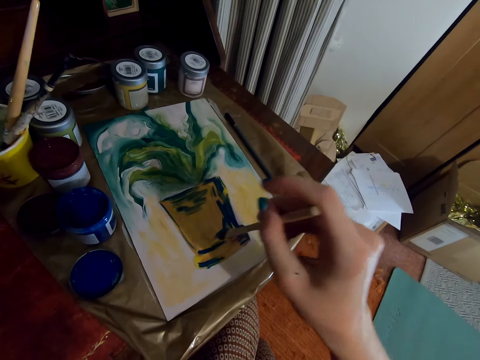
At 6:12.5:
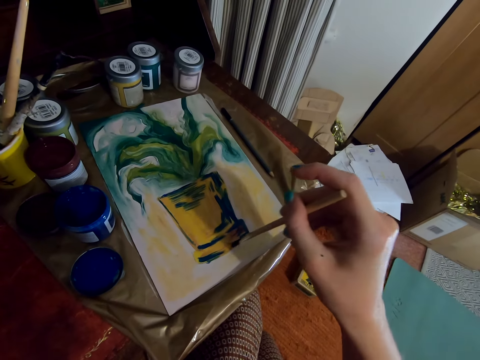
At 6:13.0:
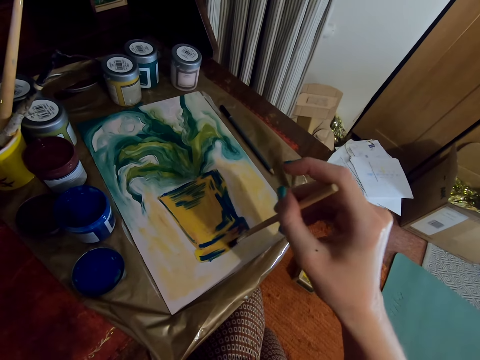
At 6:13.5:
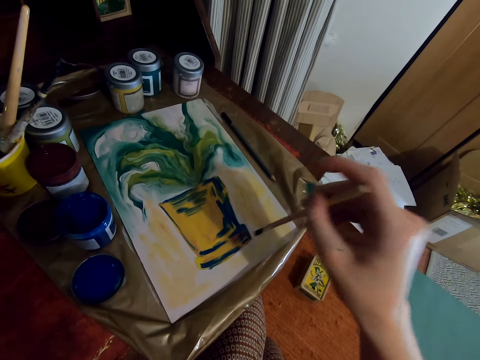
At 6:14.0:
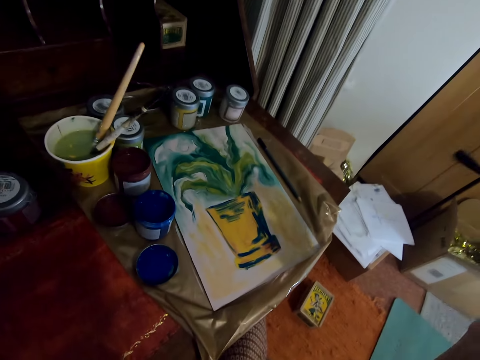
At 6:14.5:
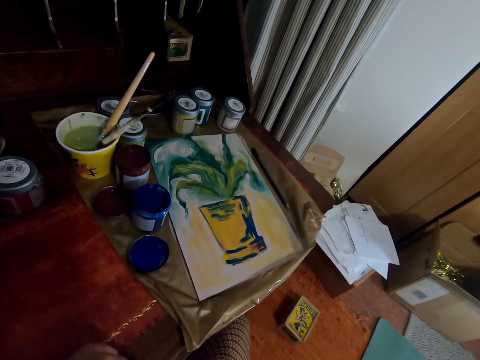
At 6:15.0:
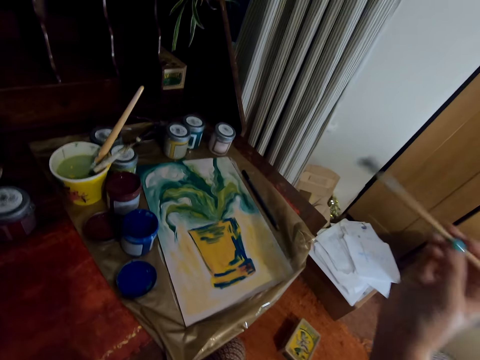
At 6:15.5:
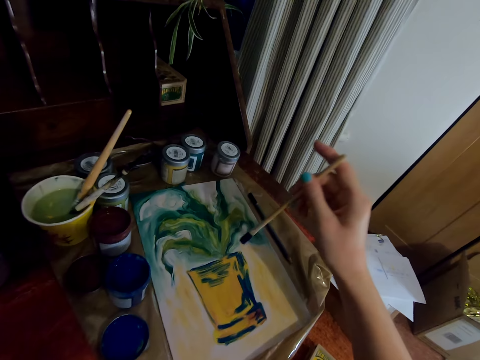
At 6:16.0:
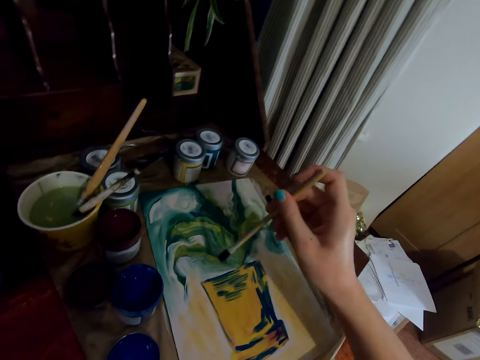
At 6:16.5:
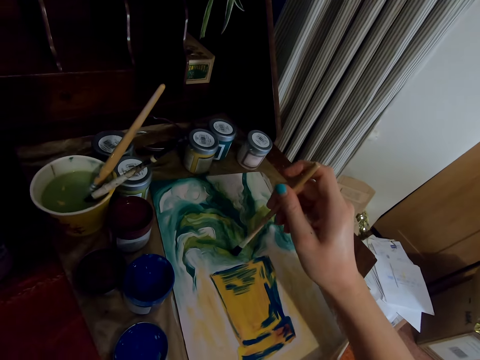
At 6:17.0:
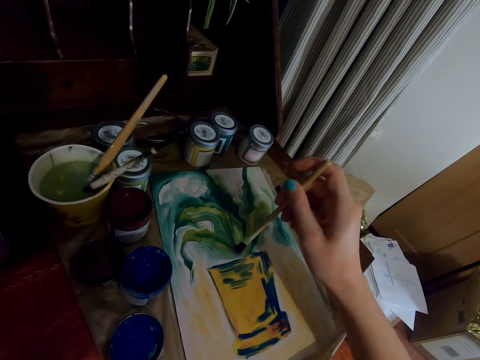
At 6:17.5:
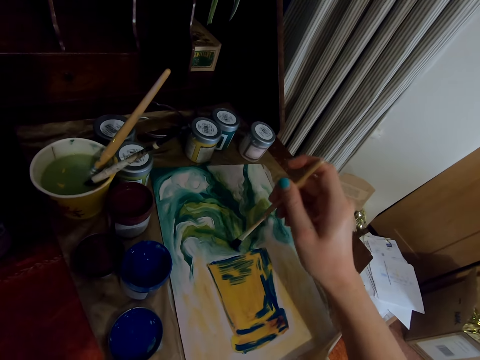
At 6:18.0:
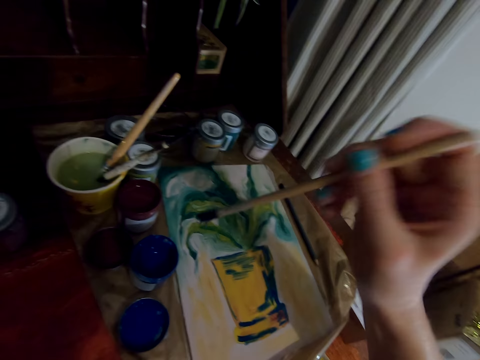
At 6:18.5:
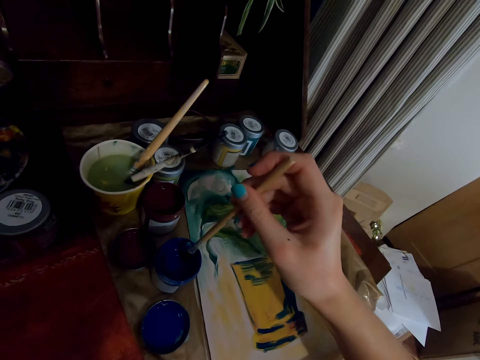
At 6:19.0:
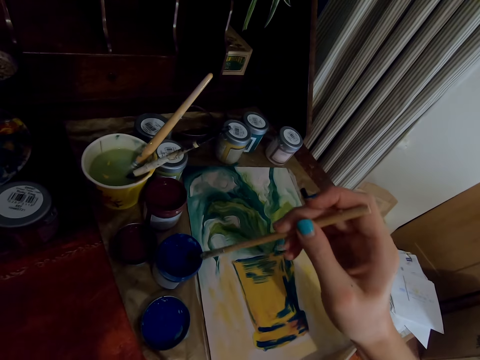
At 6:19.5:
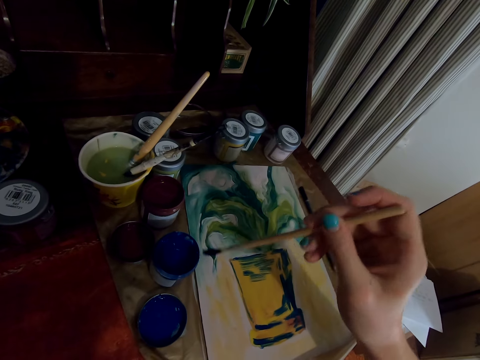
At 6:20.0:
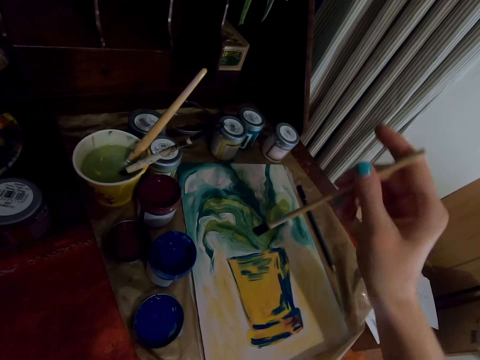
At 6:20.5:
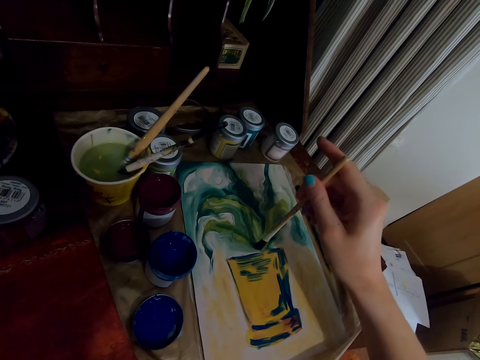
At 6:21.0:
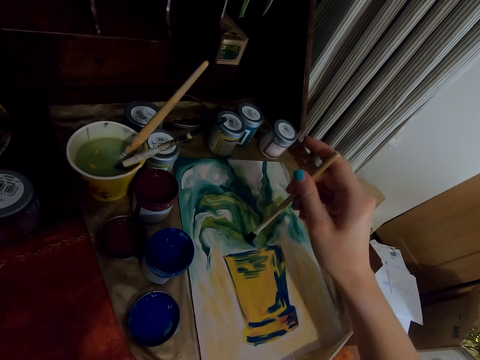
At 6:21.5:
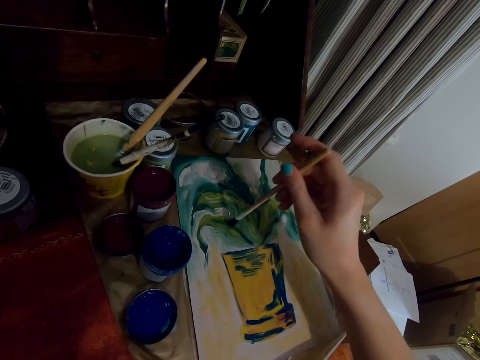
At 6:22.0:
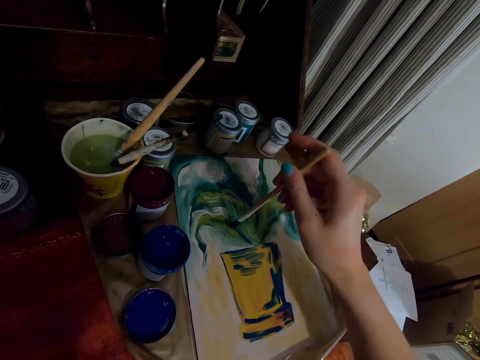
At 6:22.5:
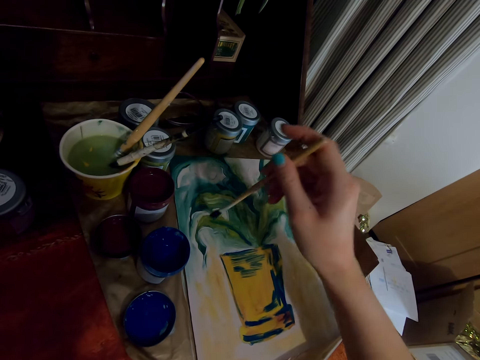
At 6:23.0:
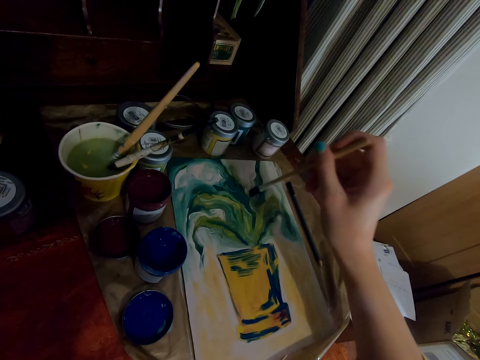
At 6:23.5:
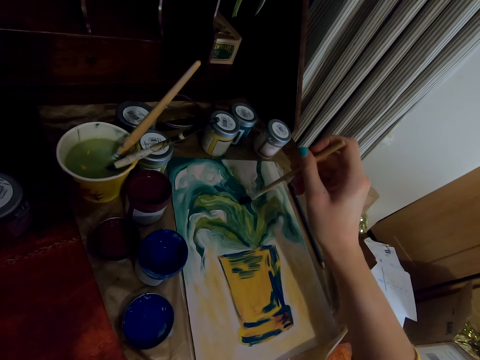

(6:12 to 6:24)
The camera wearer lifts the brush from the canvas. They stroke the brush on the canvas. They dip the brush in the painting tin. They stroke the brush on the canvas.

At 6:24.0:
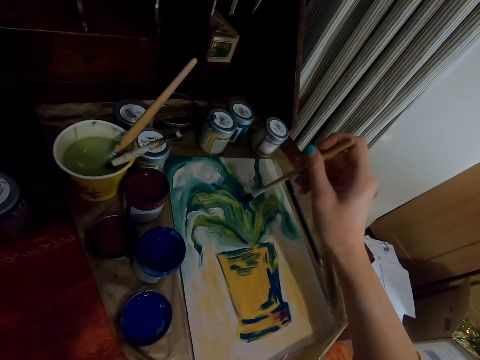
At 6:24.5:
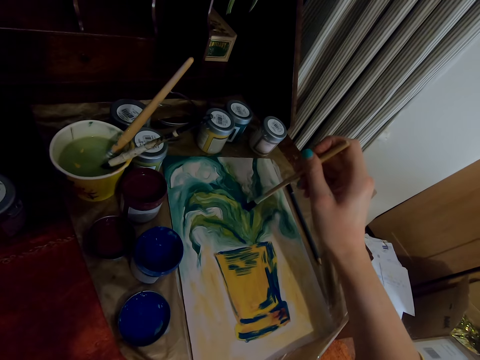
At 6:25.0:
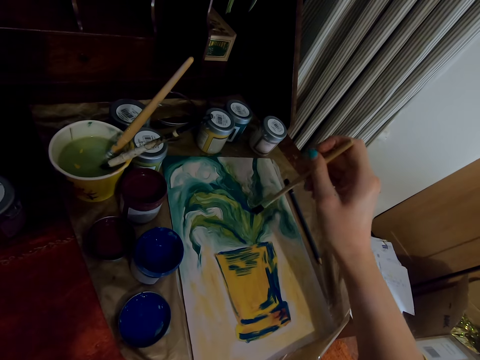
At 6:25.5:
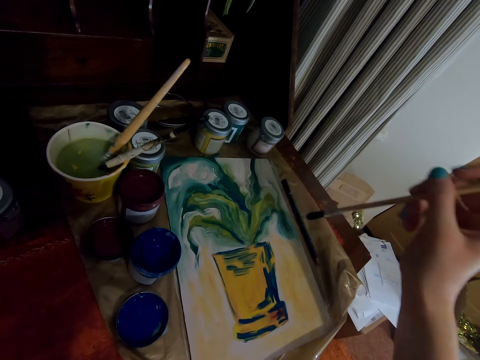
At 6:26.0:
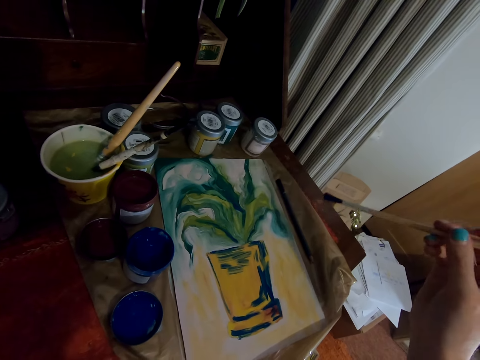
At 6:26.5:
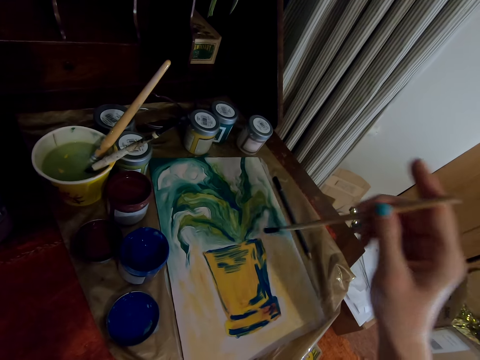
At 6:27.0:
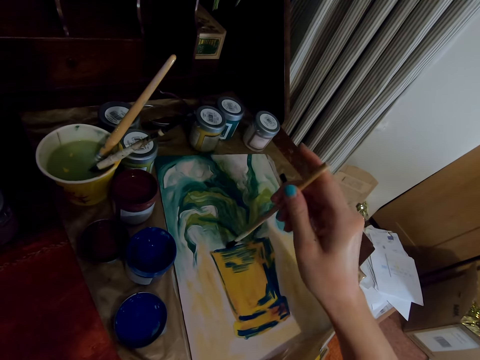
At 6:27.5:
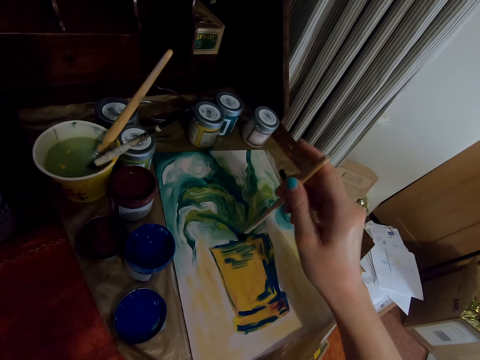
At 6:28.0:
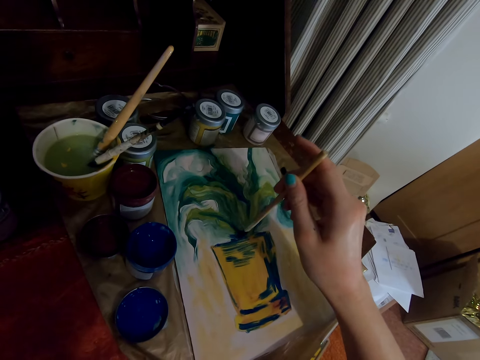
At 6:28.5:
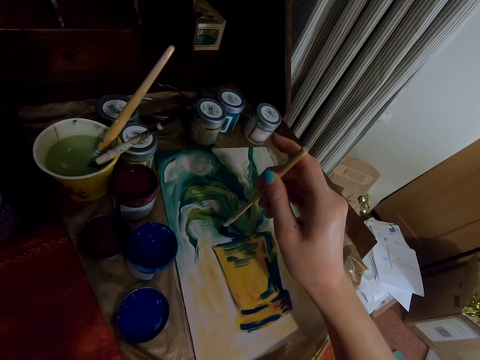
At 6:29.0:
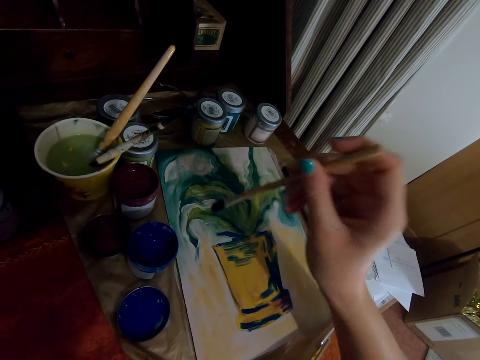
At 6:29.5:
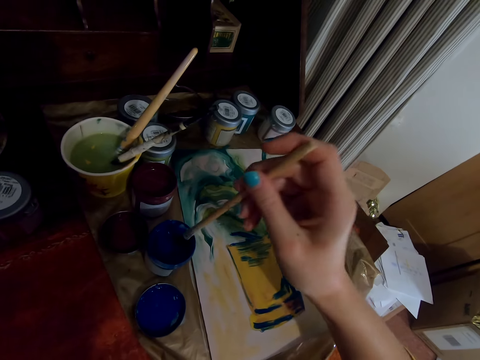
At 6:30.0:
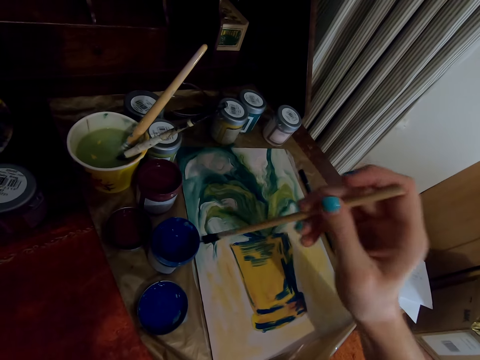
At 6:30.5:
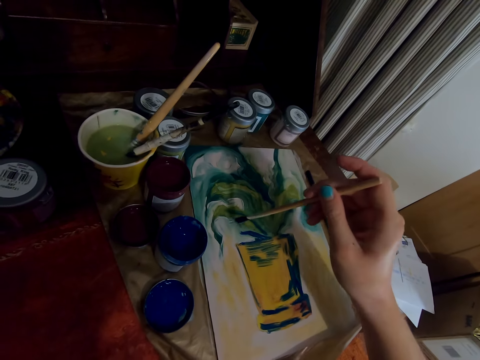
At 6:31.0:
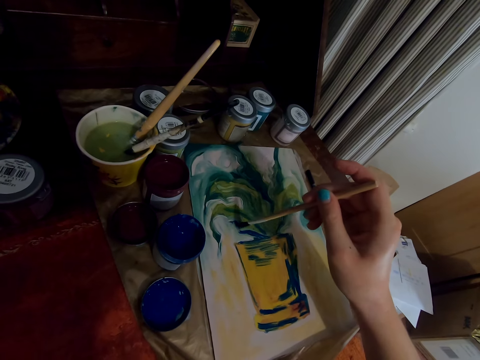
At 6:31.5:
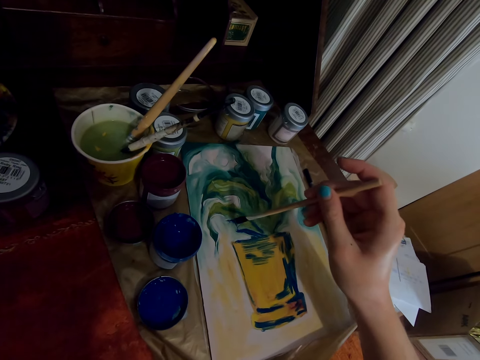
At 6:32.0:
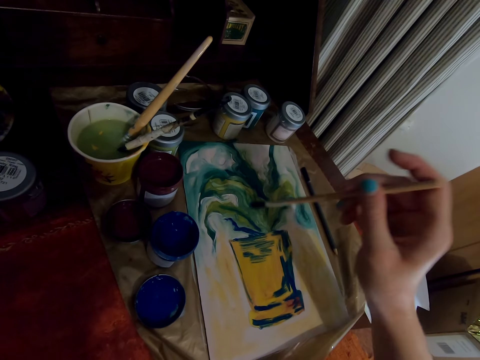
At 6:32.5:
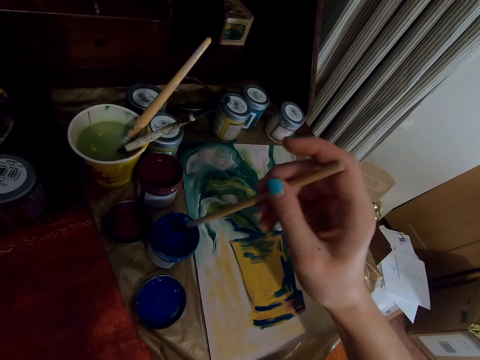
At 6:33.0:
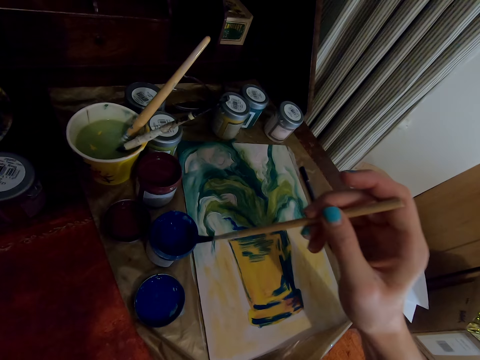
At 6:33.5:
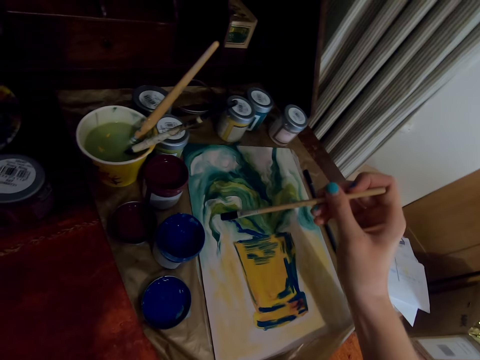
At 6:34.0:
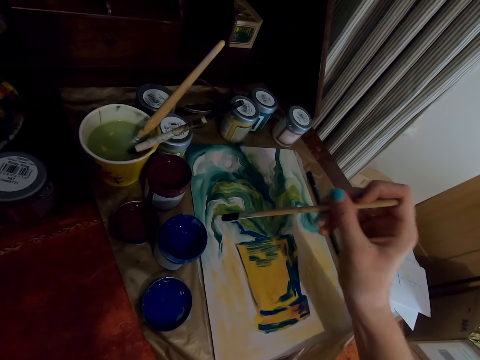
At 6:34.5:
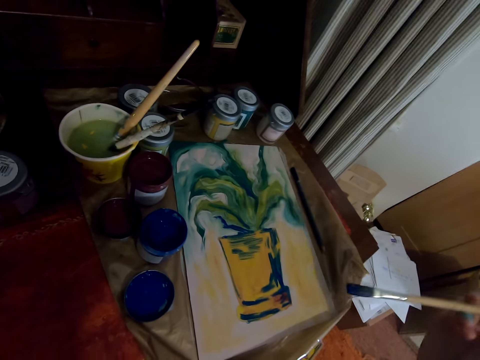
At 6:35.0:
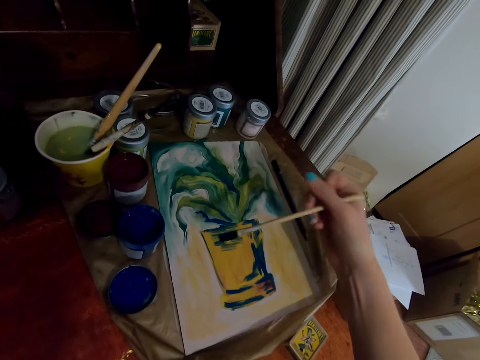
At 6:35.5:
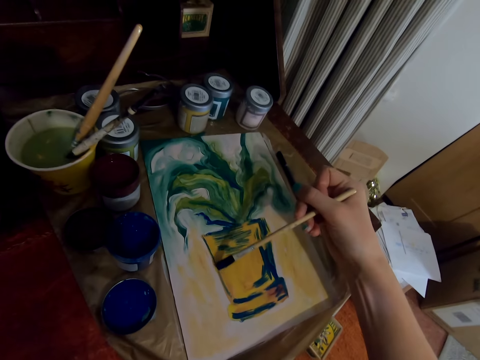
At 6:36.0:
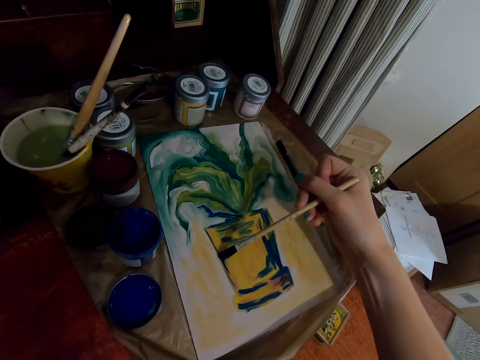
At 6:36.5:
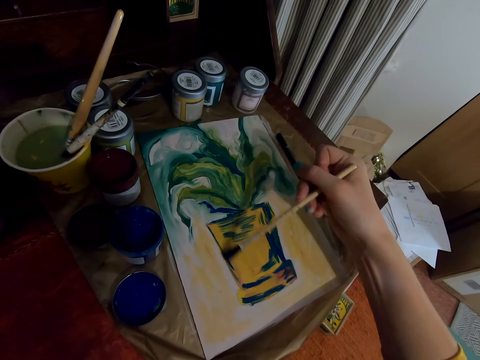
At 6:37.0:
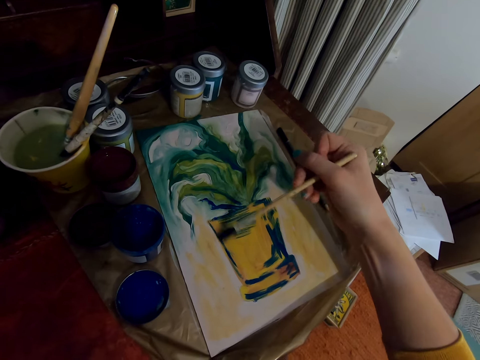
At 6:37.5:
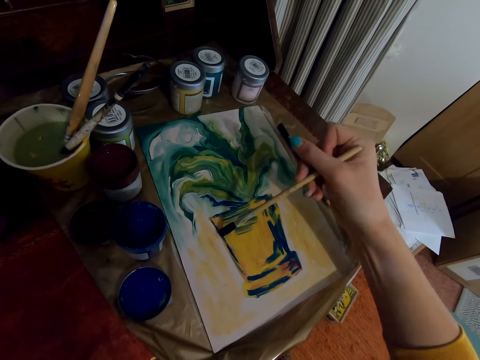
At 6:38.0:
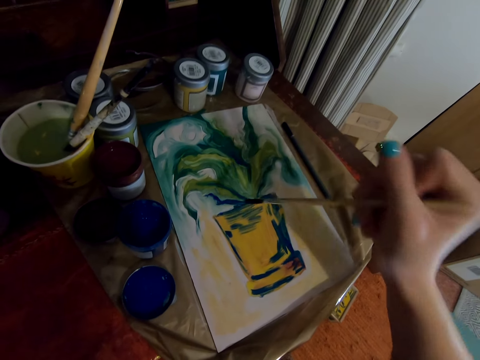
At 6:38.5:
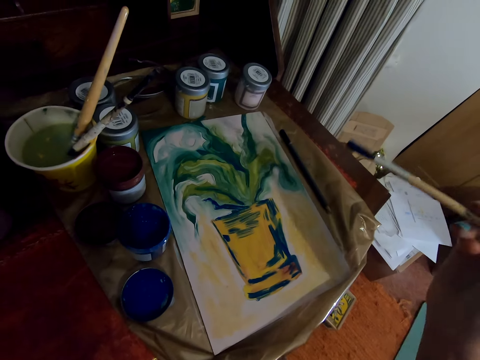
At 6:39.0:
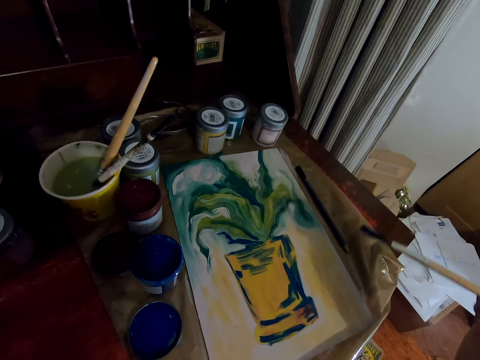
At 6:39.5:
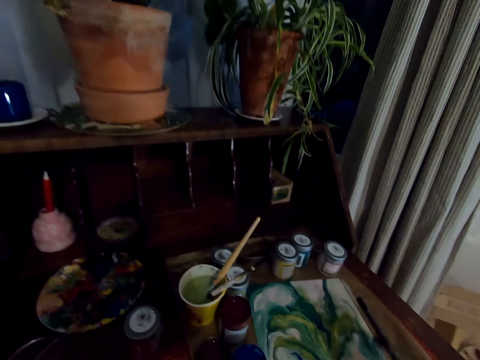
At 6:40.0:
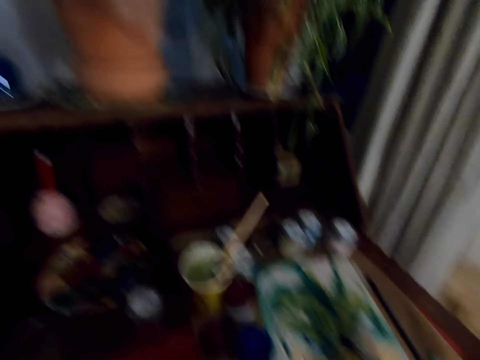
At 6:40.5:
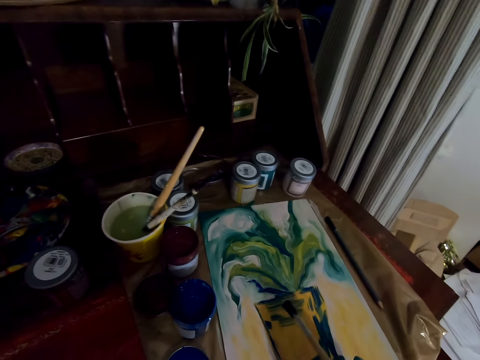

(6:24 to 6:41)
The camera wearer lifts the brush from the canvas. They stroke the brush on the canvas. They dip the paintbrush in the paint. They stroke the brush on the canvas. They dip the paintbrush in the paint. They stroke the brush on the canvas. They lift the brush from the canvas. They look around the house.
